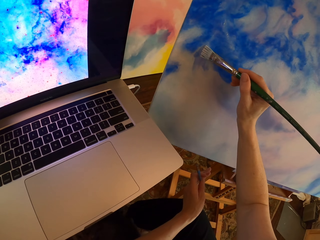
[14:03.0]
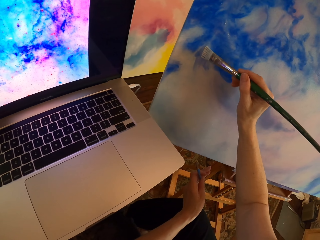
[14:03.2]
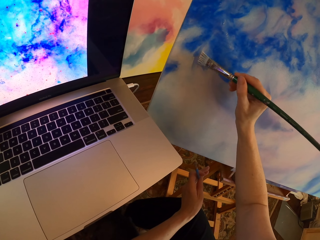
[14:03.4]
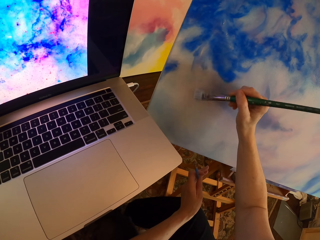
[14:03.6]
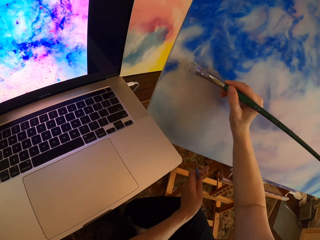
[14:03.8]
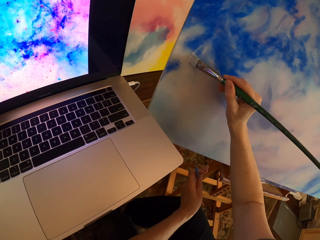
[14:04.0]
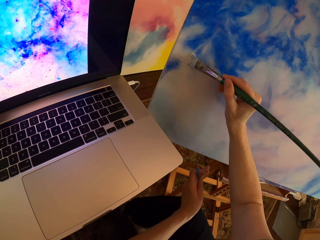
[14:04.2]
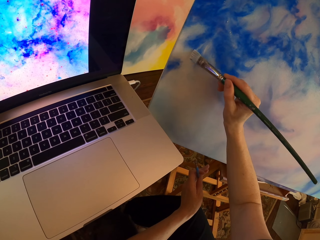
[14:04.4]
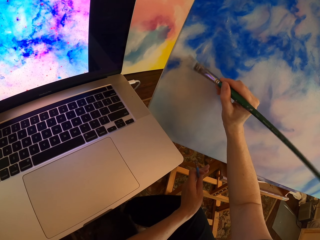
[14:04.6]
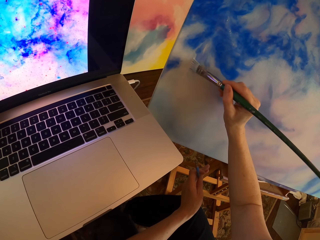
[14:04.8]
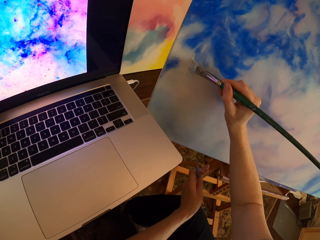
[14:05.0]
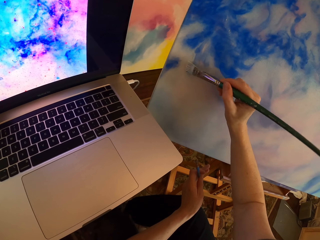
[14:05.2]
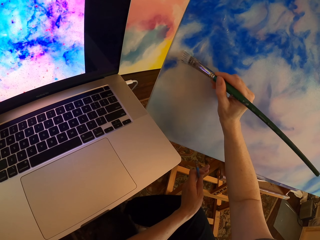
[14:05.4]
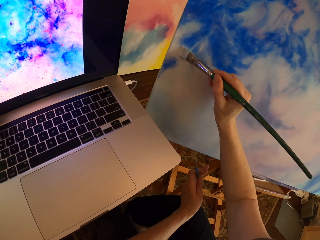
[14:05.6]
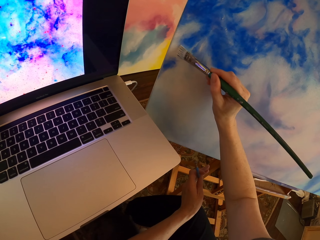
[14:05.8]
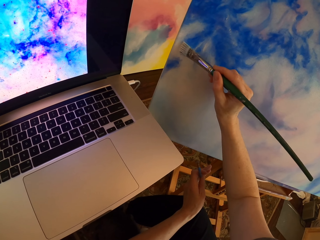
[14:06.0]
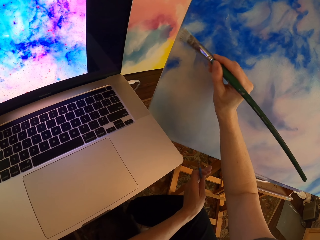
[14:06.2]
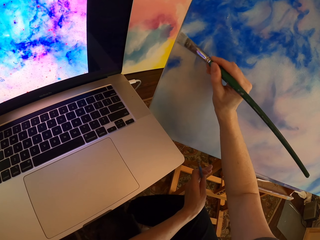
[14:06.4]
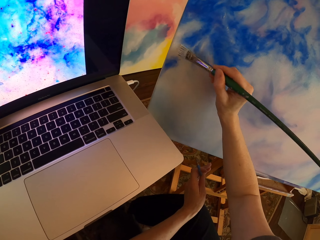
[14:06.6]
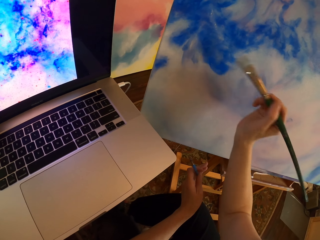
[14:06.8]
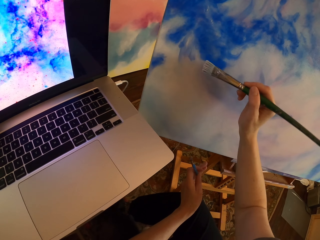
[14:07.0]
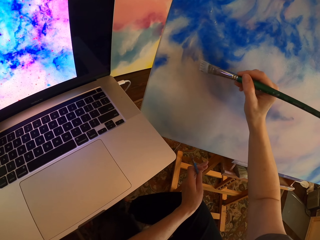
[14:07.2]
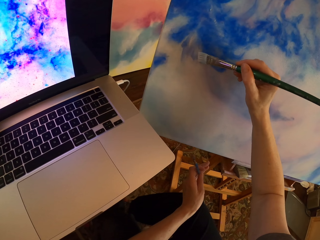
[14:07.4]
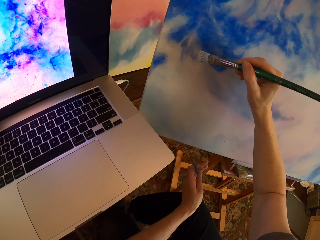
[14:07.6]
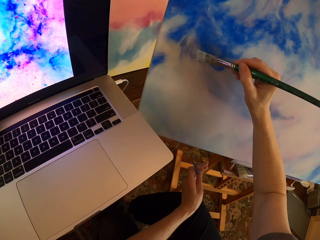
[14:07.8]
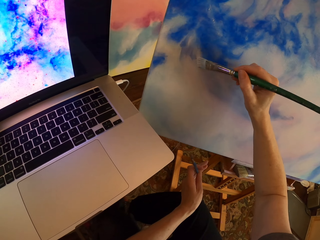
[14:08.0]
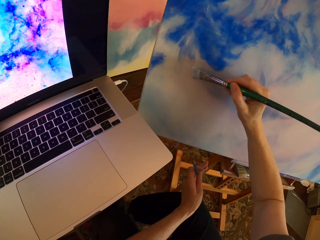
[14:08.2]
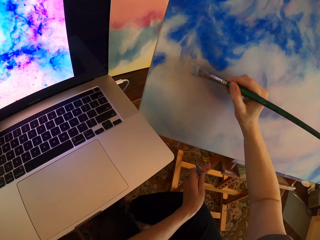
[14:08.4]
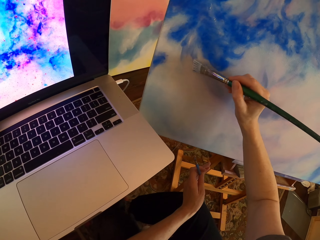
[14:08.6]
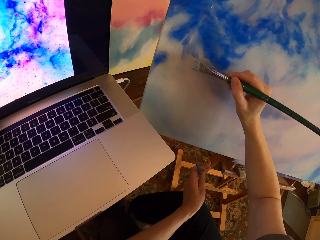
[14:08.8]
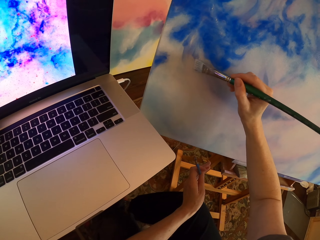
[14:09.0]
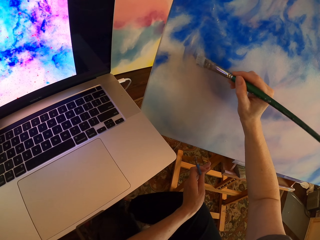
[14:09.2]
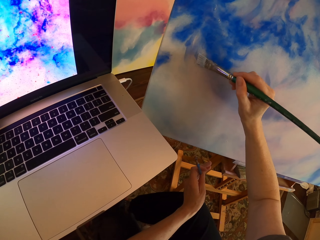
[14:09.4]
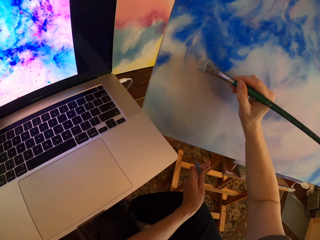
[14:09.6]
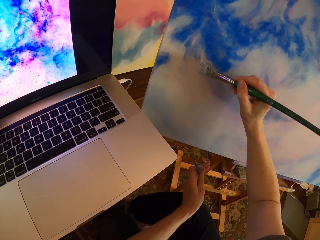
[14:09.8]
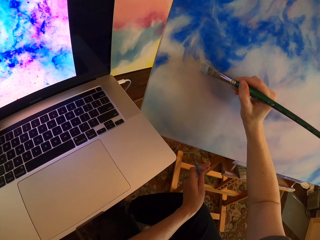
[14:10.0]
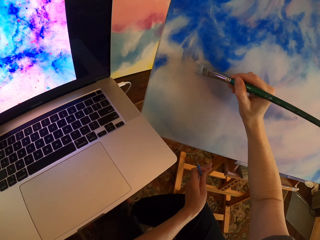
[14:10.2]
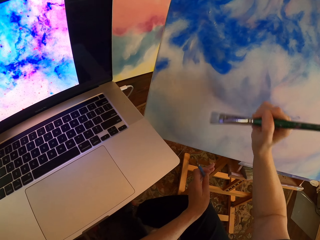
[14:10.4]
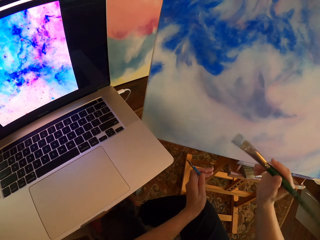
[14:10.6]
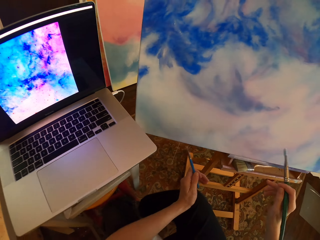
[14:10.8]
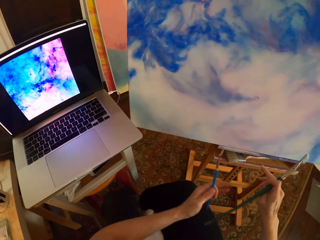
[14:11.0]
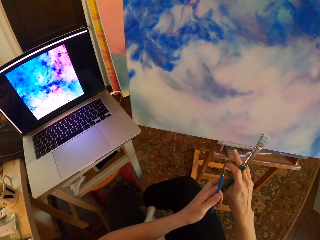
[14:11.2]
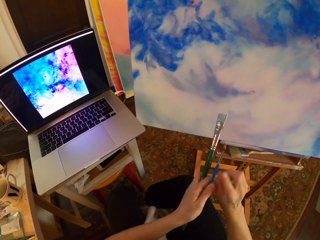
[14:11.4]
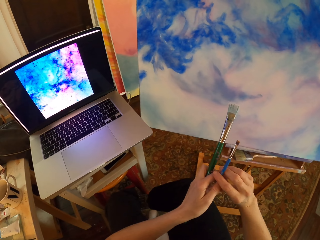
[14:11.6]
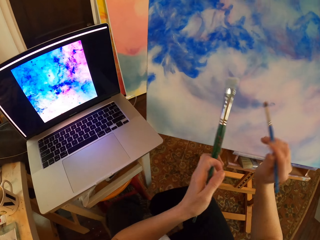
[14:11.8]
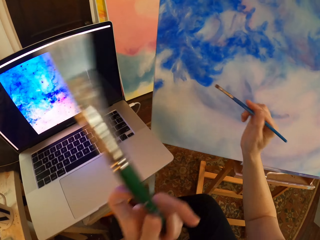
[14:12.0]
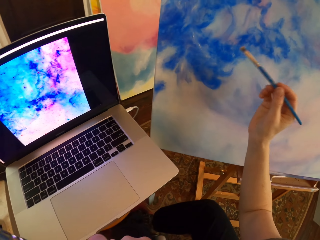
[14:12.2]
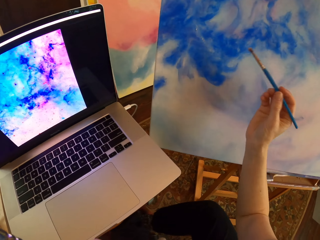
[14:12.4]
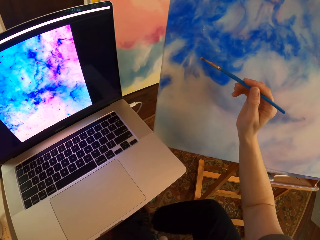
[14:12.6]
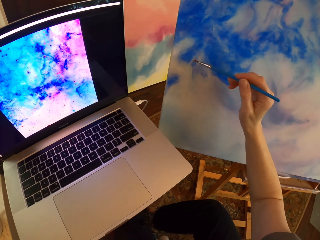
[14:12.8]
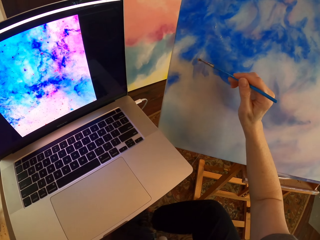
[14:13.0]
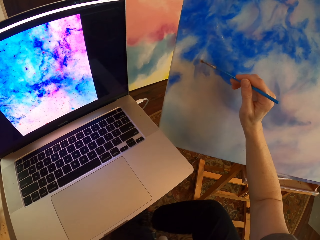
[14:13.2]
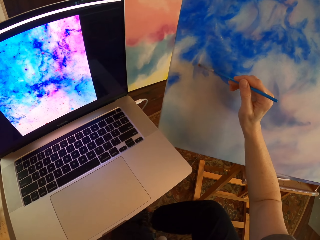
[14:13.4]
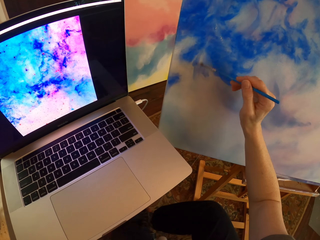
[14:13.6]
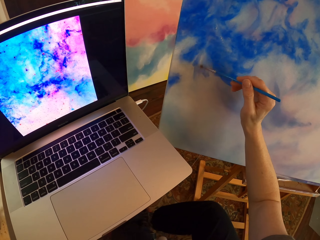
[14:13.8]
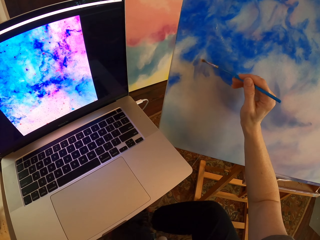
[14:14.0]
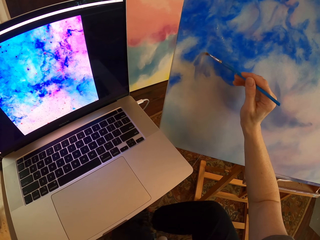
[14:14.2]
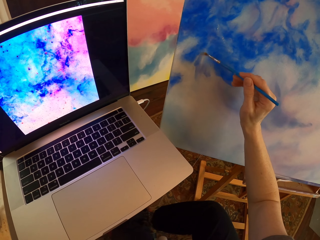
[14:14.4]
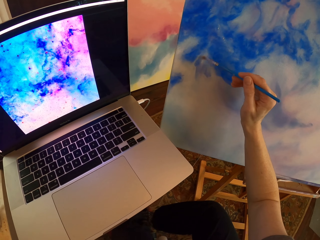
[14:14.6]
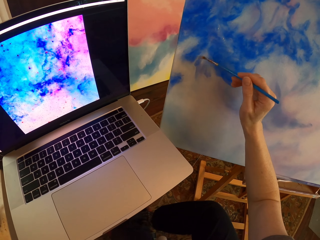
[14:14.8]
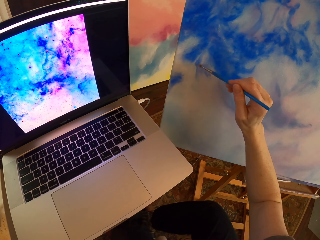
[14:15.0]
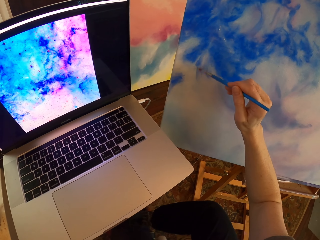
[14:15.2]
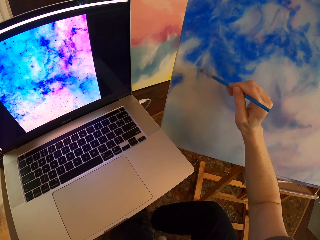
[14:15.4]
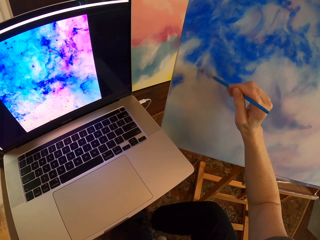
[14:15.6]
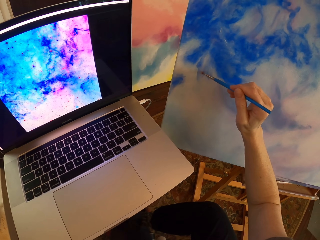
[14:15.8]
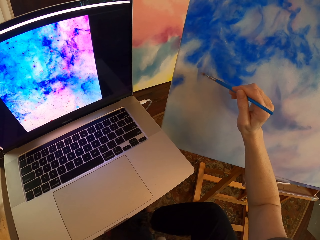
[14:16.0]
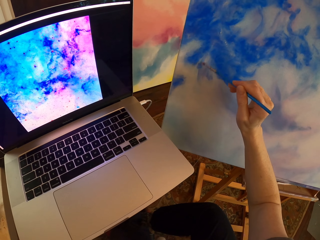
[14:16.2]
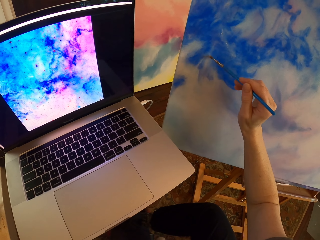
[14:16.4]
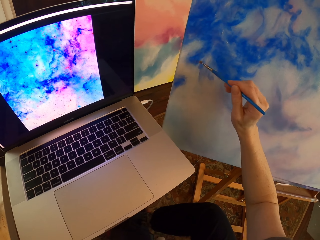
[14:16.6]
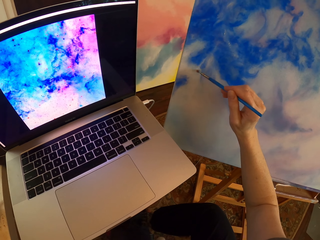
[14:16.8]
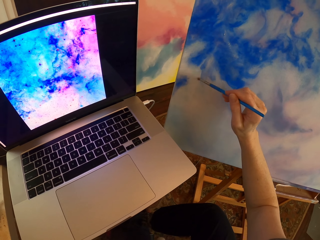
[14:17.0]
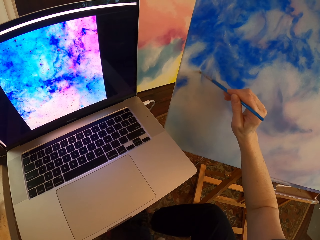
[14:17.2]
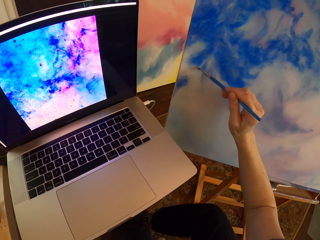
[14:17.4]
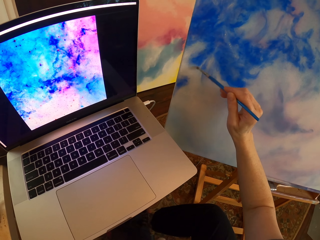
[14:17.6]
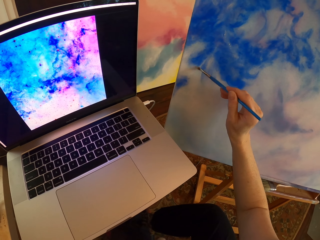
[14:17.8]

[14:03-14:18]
The camera wearer paints on a canvas with a paint brush. They paint on the canvas with the paint brush again. They exchange the paint brush to the left hand. They paint on the canvas with the paint brush.

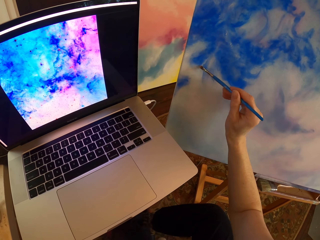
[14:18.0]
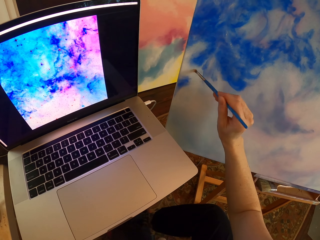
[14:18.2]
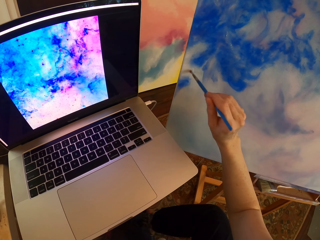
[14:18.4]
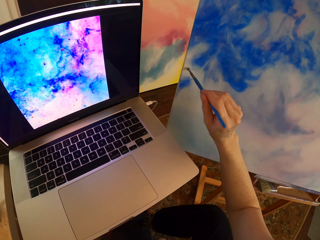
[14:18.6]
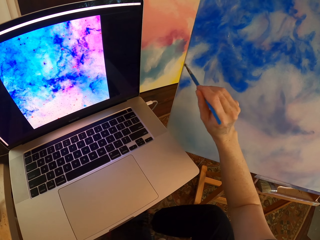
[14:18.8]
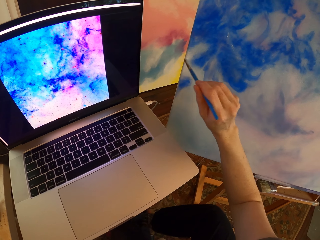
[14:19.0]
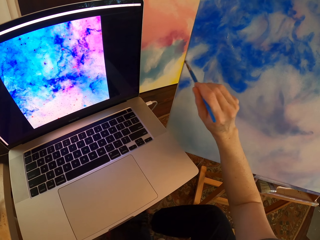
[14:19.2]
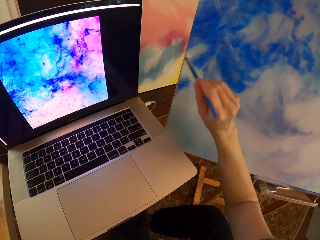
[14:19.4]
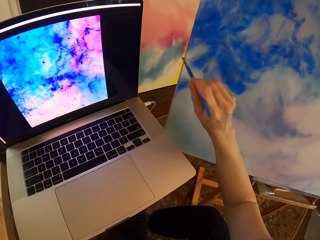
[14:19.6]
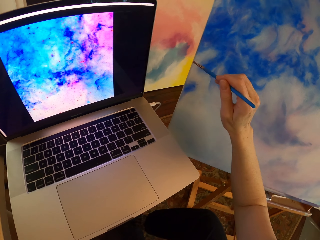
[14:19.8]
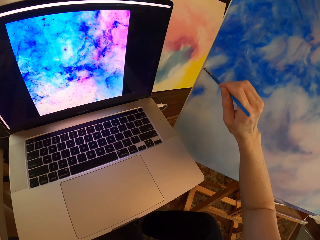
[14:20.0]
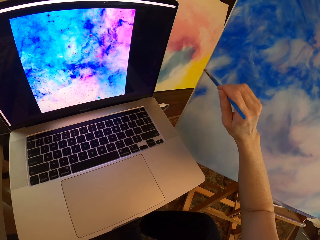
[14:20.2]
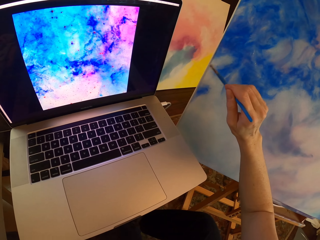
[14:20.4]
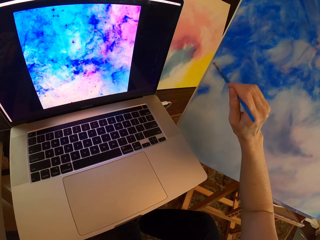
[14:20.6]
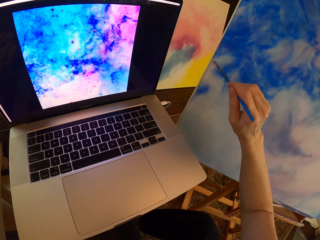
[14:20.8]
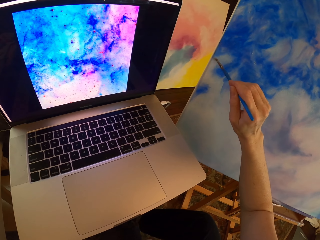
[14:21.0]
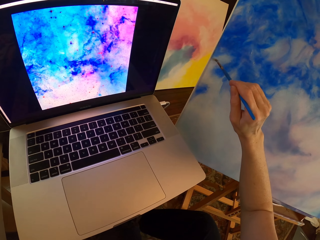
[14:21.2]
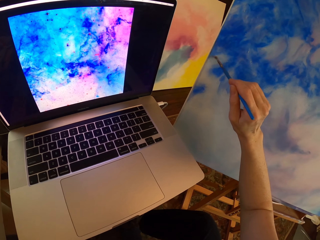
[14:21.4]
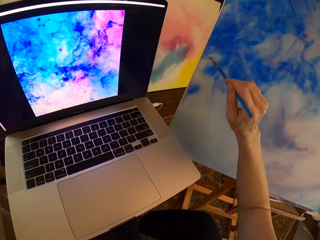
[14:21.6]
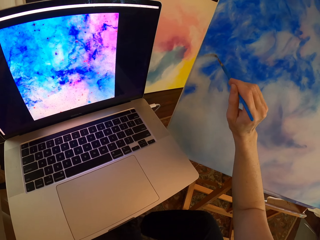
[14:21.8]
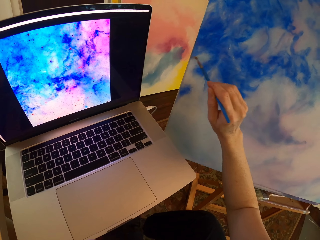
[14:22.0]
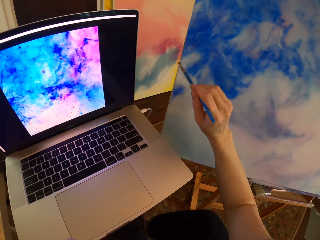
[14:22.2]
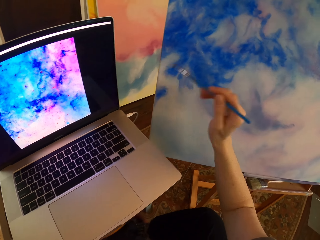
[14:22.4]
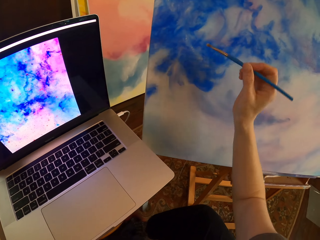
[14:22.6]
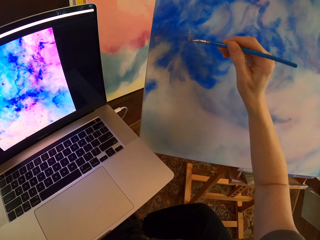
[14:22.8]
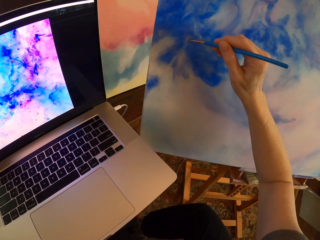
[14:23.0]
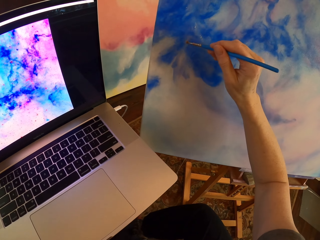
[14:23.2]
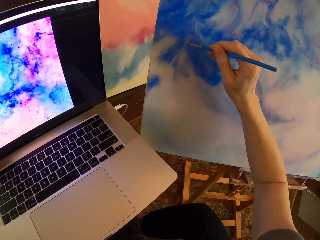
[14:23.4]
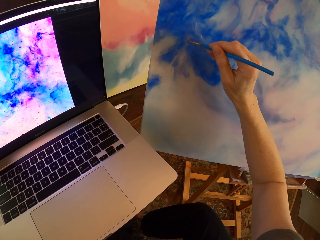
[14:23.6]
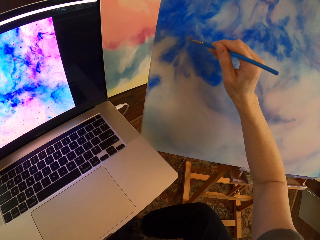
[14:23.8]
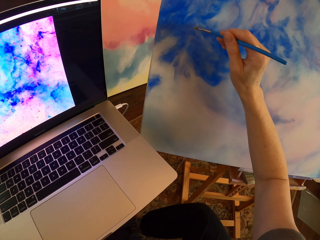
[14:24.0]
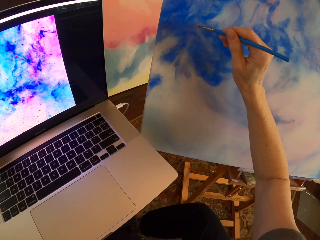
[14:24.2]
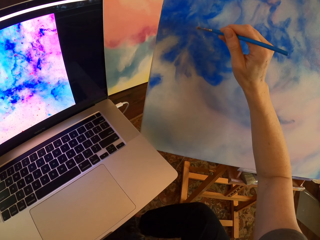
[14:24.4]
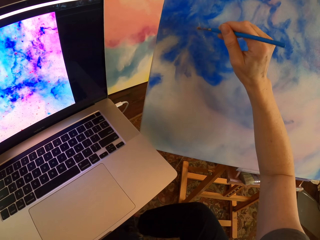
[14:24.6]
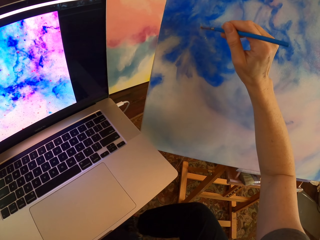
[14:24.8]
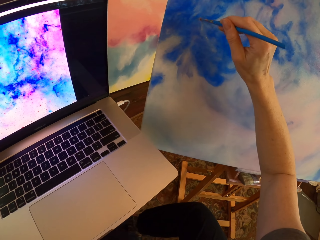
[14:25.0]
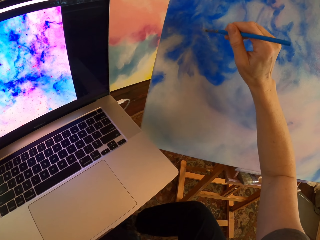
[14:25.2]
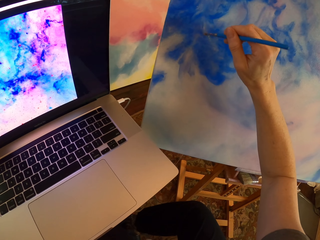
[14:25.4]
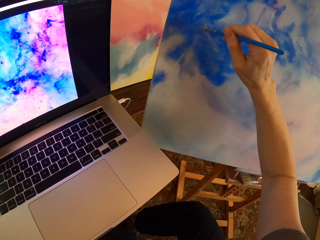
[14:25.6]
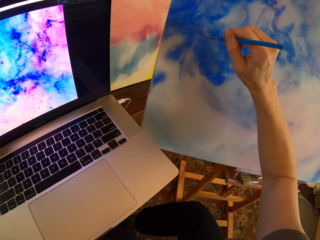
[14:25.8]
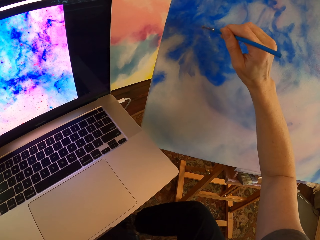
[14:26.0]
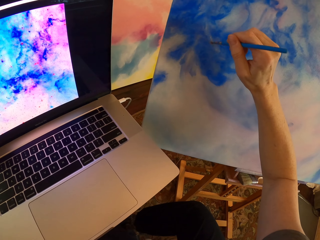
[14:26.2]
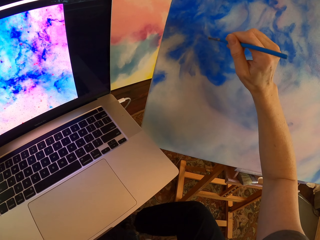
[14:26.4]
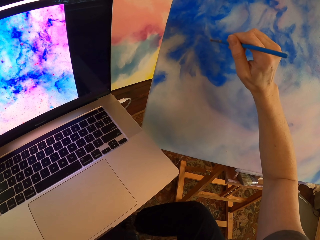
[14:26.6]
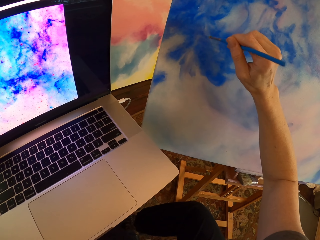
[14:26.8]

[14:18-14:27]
The camera wearer paints on a canvas with a paint brush. They stare at the laptop. They paint on the canvas with the paint brush.
